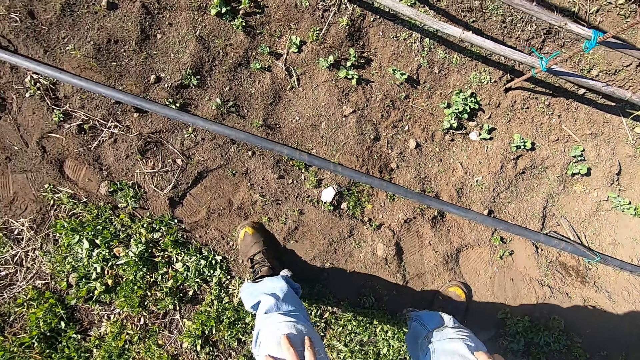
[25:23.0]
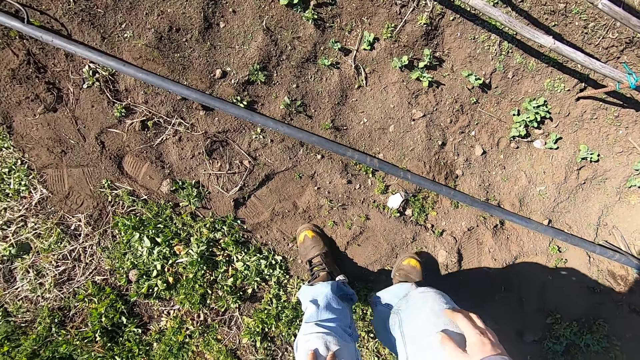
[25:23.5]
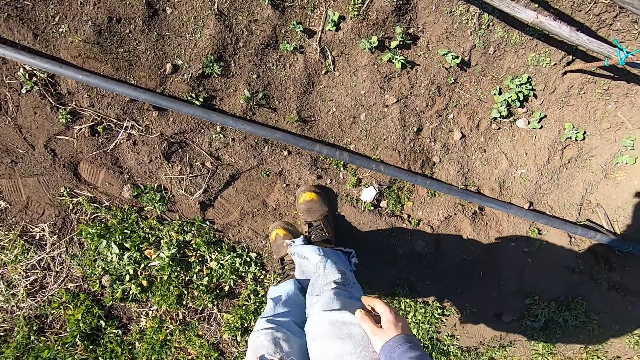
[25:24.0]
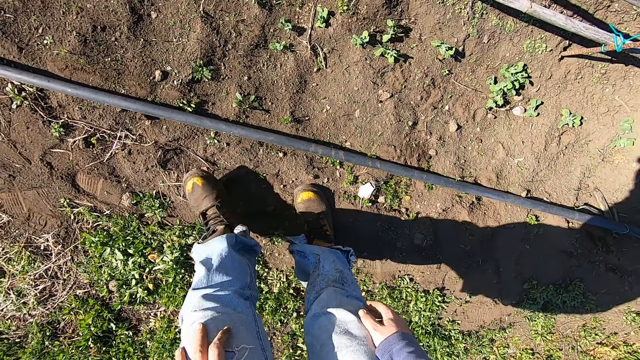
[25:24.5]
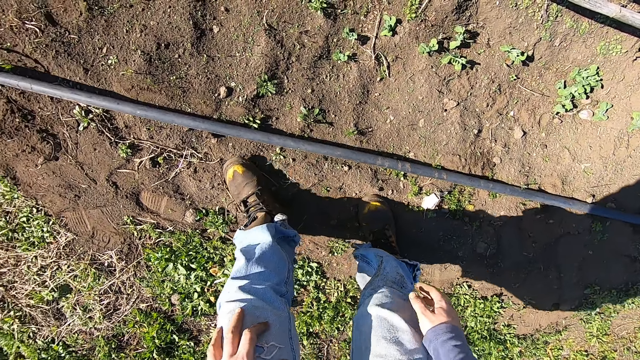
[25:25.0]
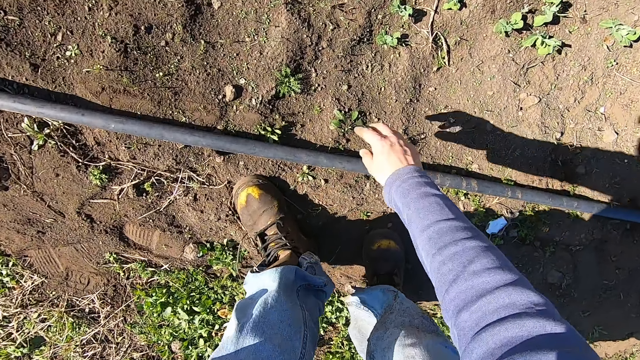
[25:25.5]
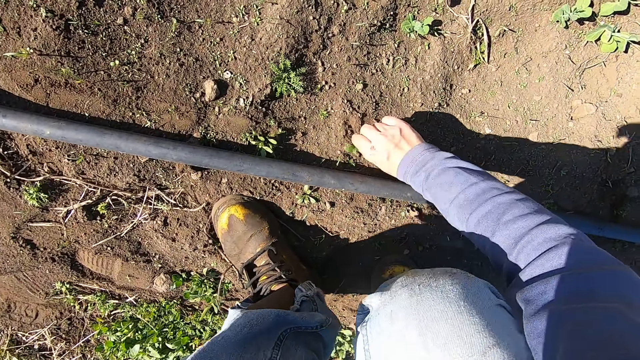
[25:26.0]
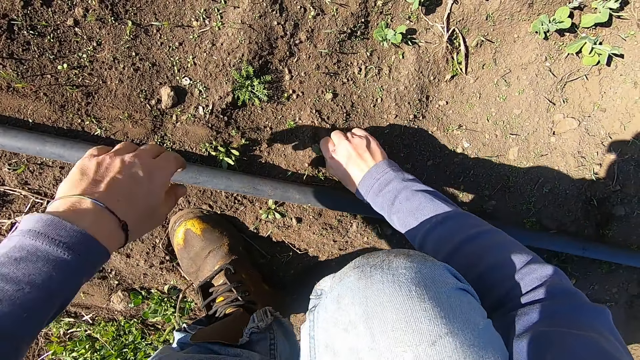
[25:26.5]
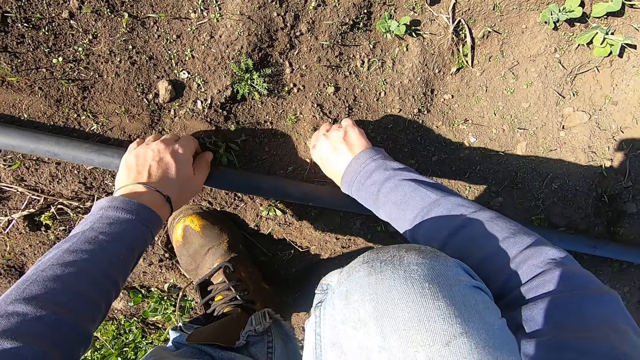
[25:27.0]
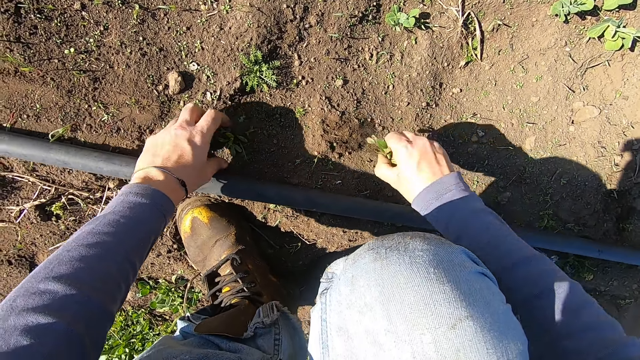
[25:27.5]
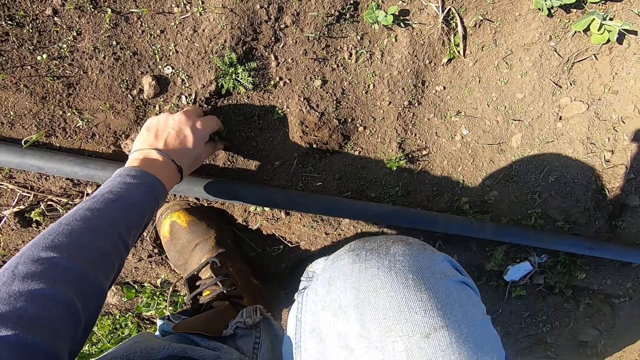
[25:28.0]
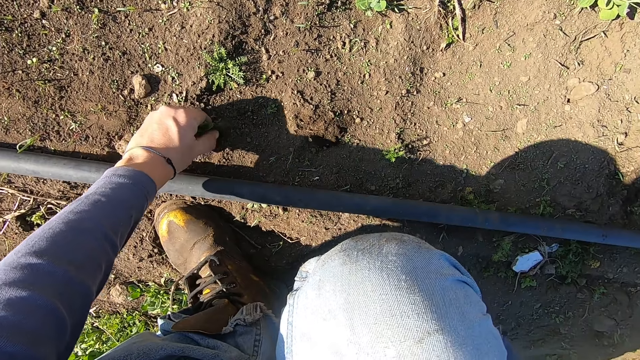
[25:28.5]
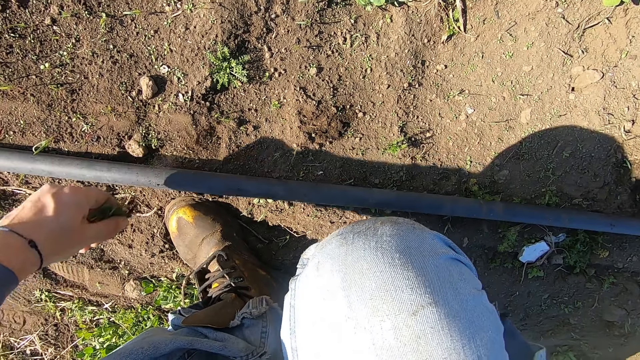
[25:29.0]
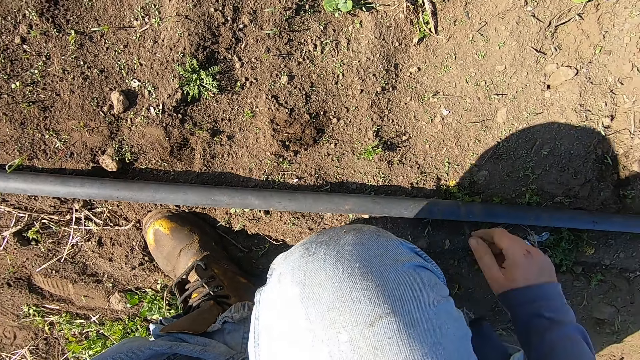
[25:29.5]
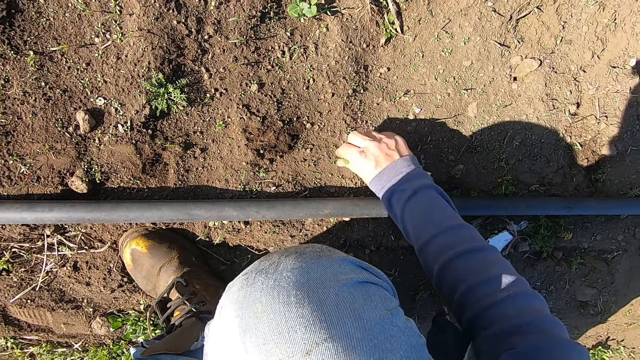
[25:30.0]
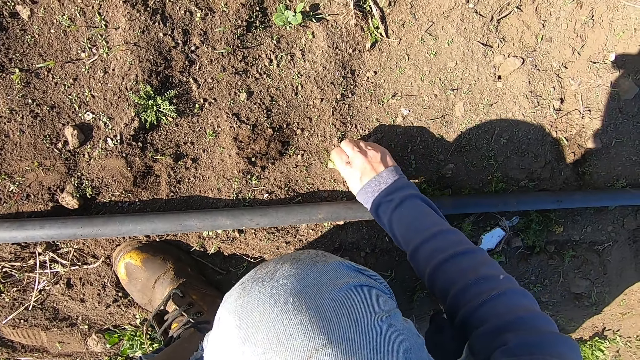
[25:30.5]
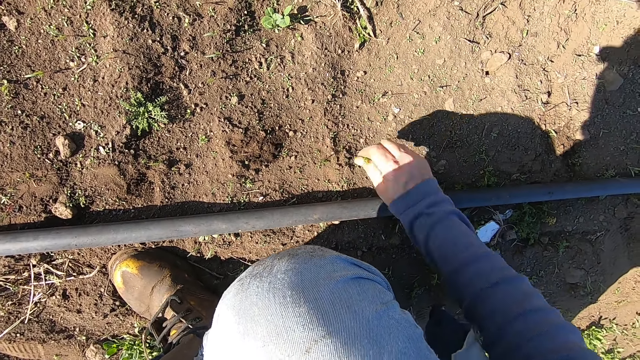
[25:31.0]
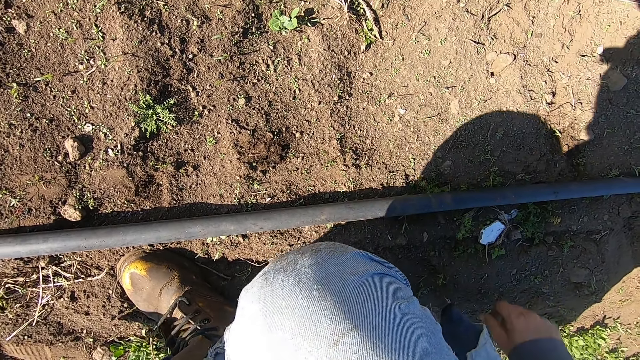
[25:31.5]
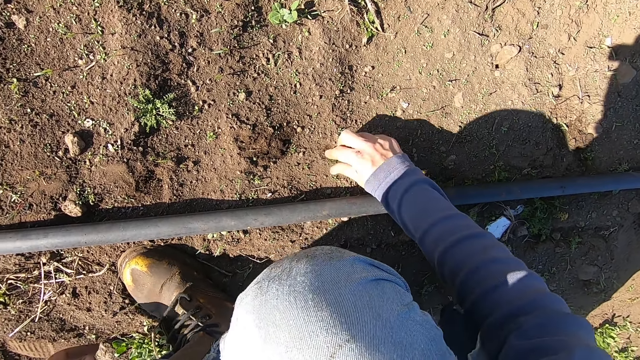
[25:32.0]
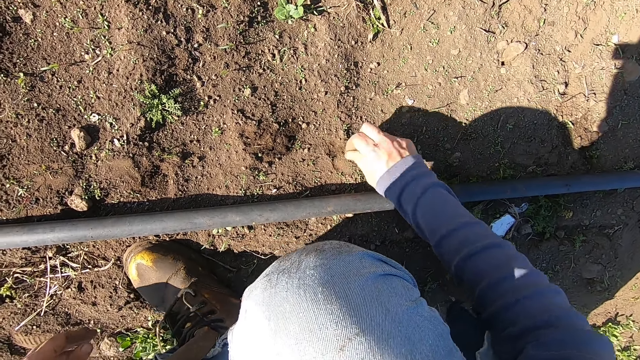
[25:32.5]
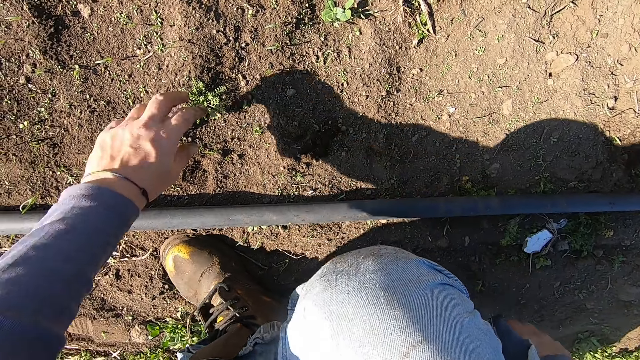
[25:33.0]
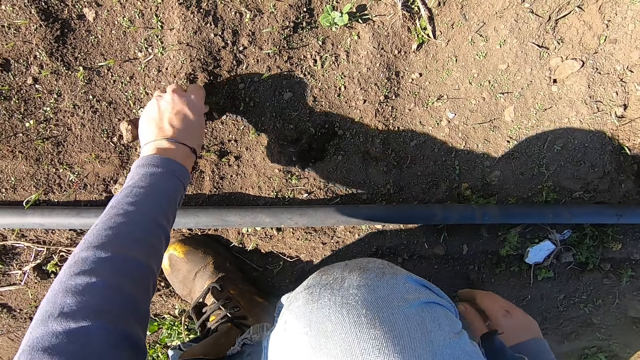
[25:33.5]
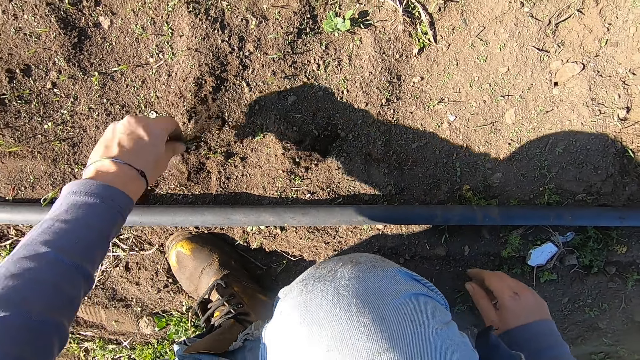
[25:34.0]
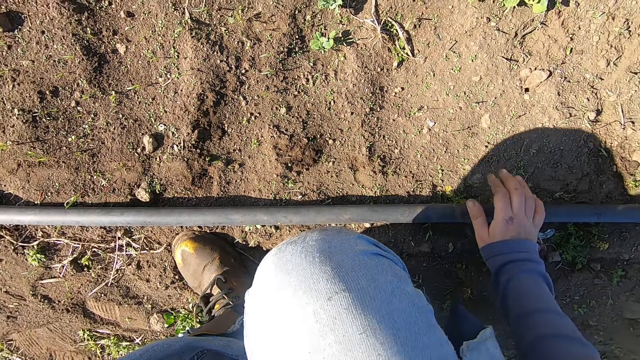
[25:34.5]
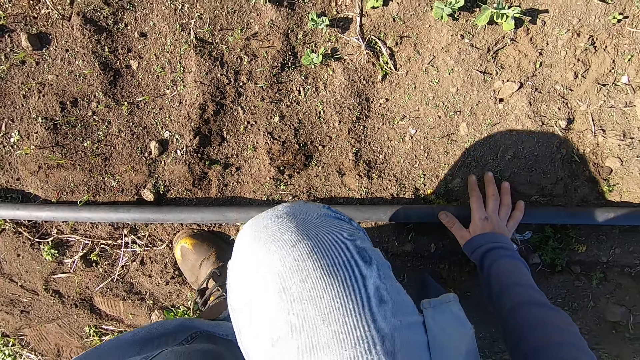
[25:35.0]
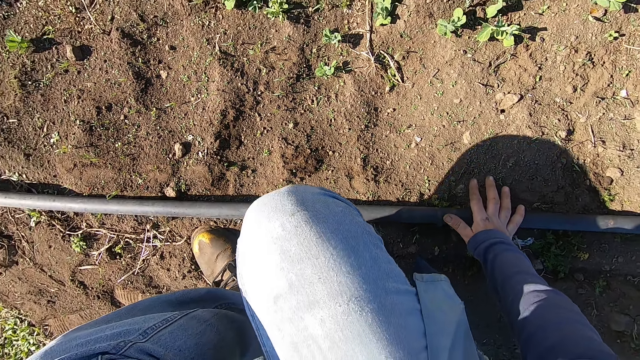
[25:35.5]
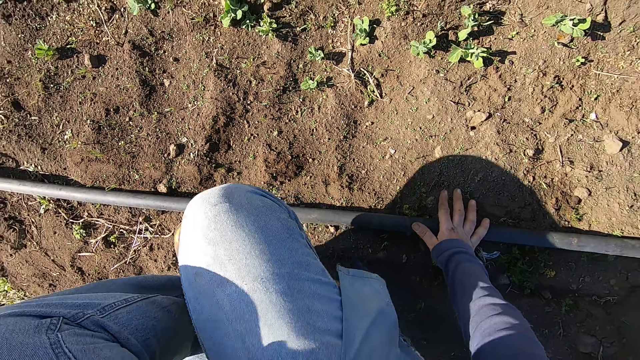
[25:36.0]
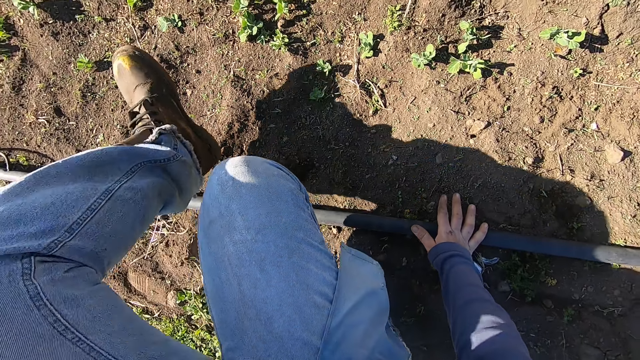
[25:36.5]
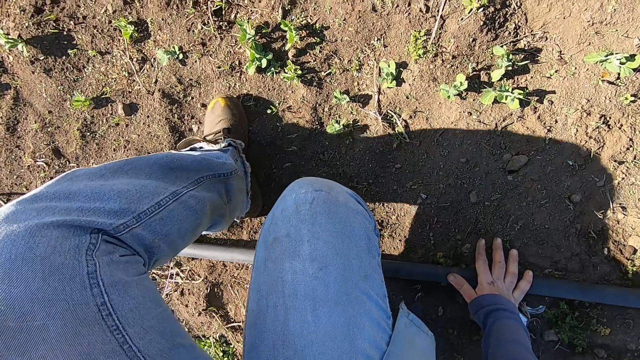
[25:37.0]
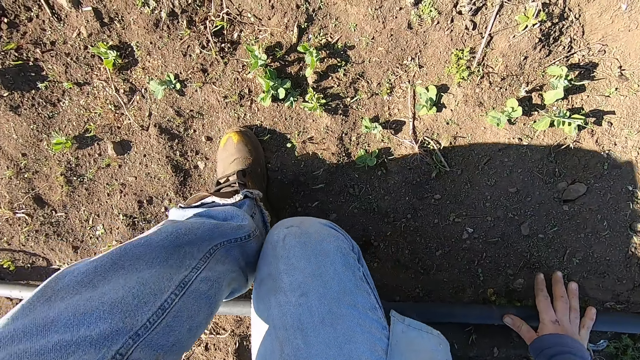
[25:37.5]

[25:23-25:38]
The camera wearer moves to the left. He squats. He uproots weeds on the ground with his right hand. He adjusts the pipe on the ground with his left hand. He throws away the weed. He uproots a weed on the ground with his left hand. He throws away the weed. He uproots a weed on the ground with his right hand. He throws away the weed. He uproots a weed on the ground with his right hand. He throws away the weed. He uproots a weed on the ground with his left hand. He throws away the weed. He holds the pipe. He moves his left leg forward.

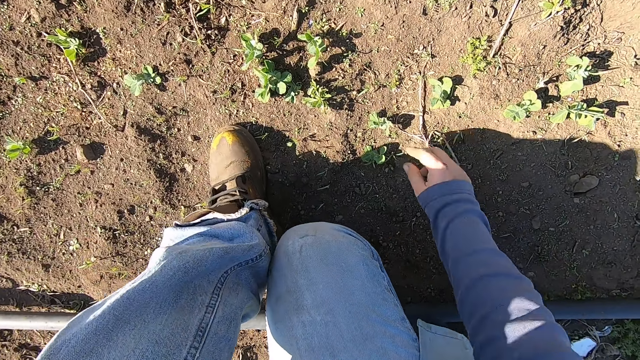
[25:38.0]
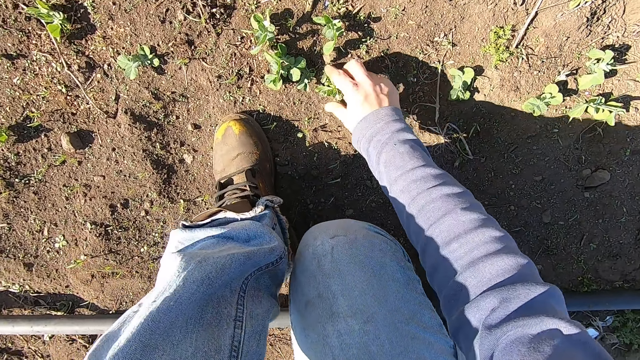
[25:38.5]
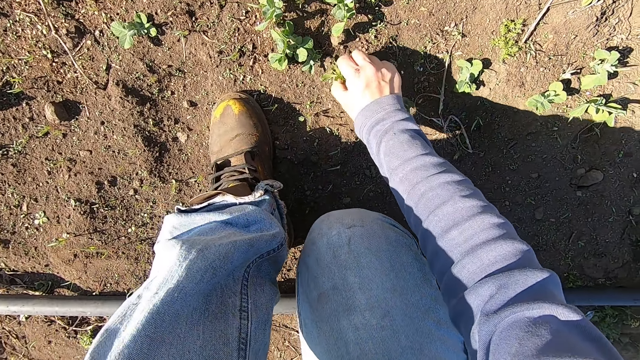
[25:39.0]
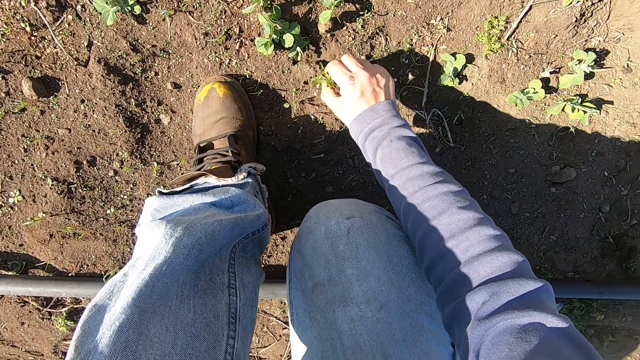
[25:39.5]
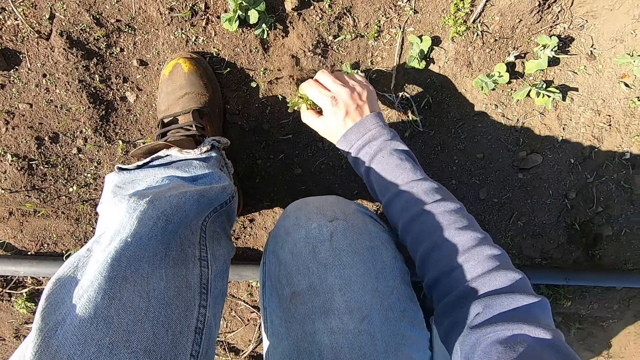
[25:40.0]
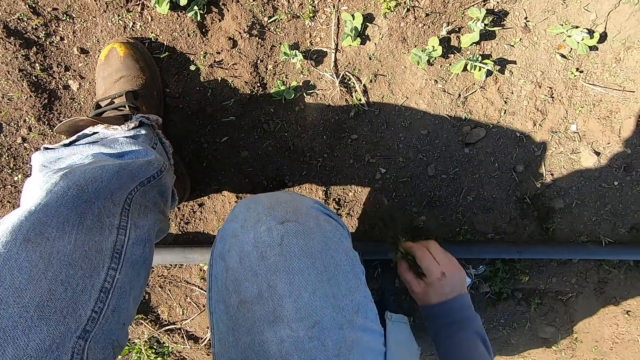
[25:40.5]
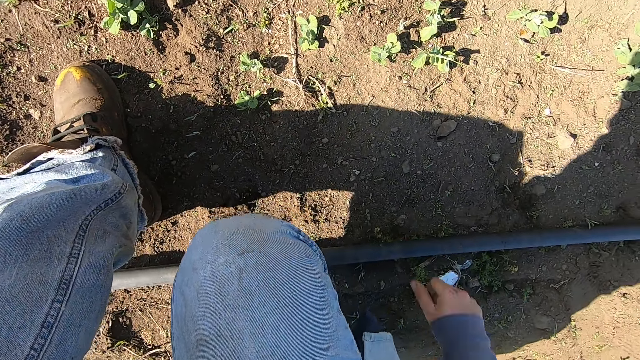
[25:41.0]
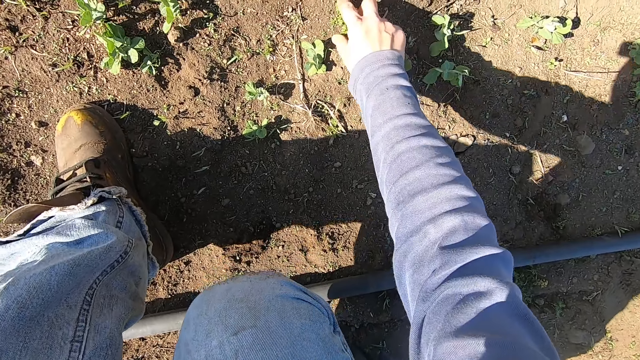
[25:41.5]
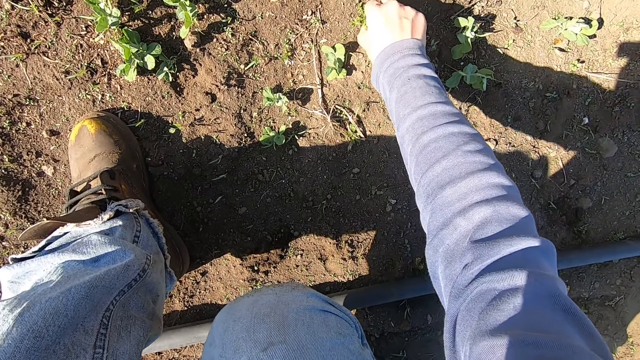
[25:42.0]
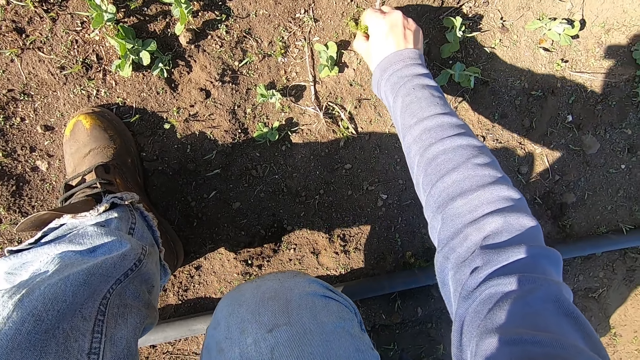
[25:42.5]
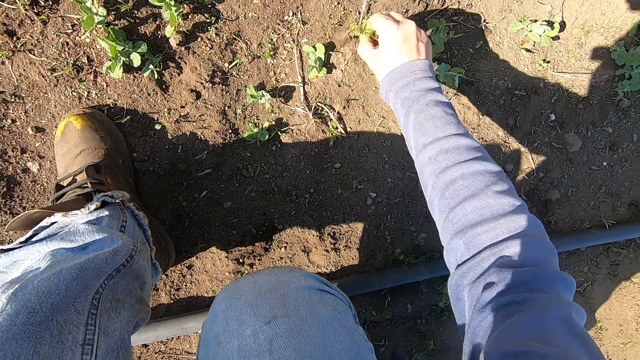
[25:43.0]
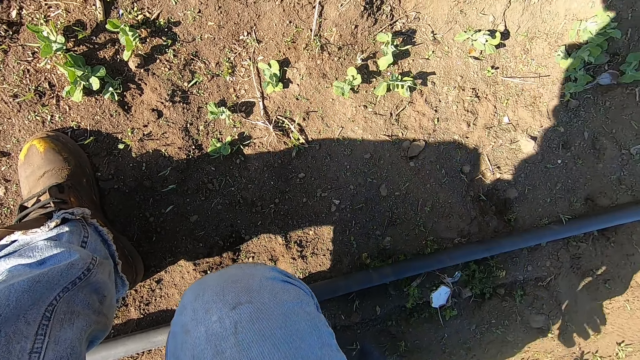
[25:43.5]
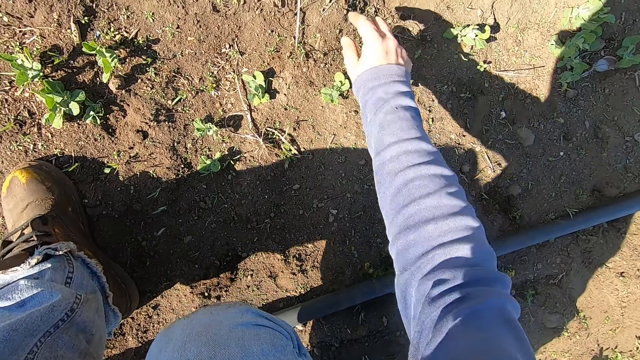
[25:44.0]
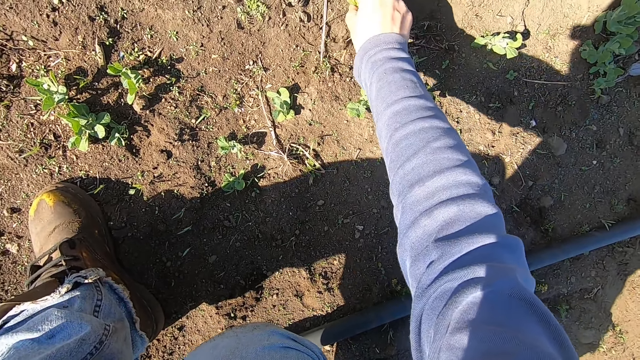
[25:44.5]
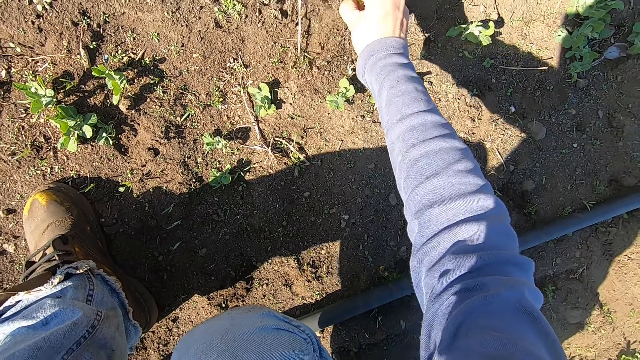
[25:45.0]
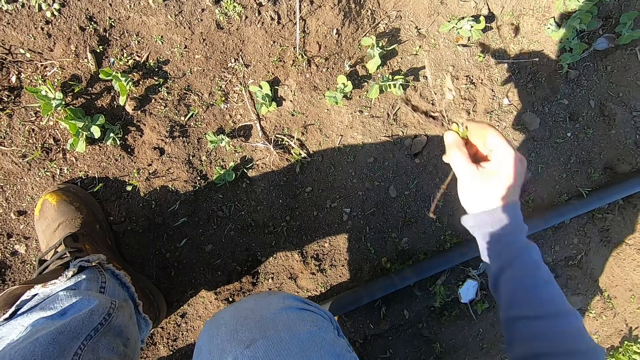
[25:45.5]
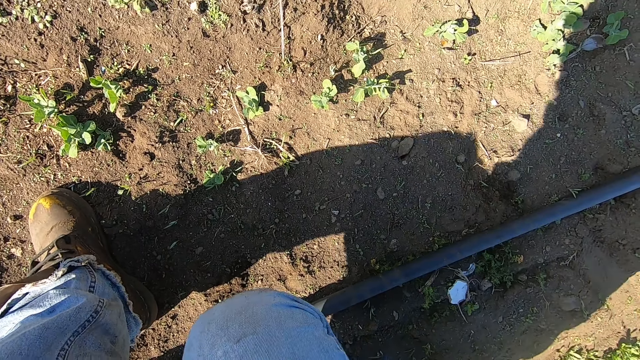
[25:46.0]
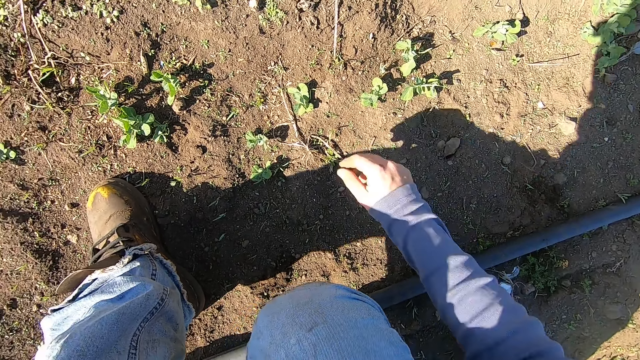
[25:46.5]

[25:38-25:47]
The camera wearer uproots a weed on the ground with his right hand. He throws away the weed. He uproots a weed on the ground with his right hand. He throws away the weed. He uproots a weed on the ground with his right hand. He throws away the weed.
